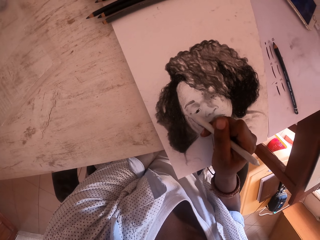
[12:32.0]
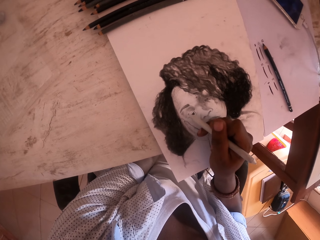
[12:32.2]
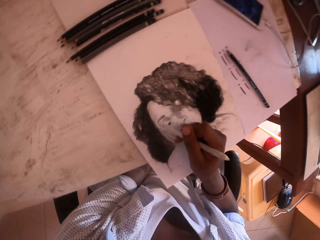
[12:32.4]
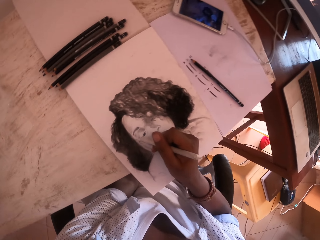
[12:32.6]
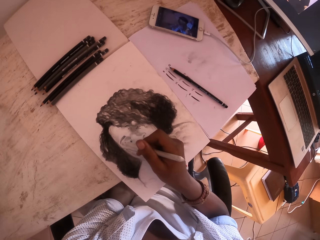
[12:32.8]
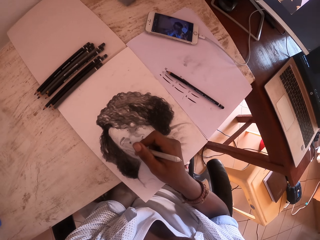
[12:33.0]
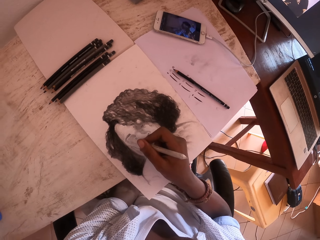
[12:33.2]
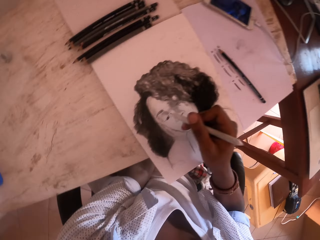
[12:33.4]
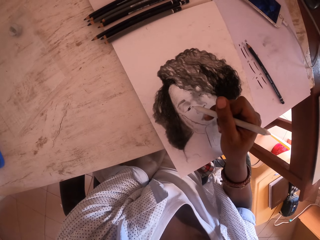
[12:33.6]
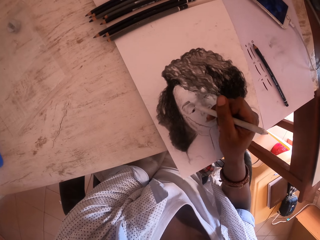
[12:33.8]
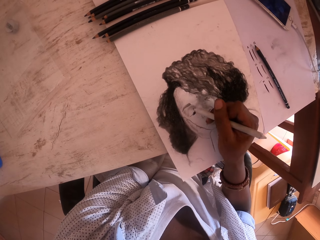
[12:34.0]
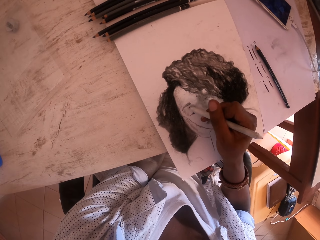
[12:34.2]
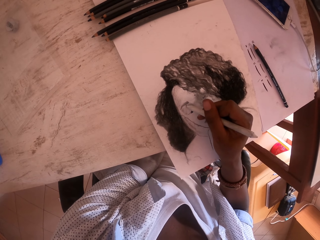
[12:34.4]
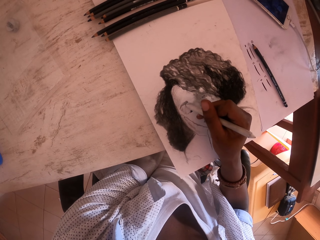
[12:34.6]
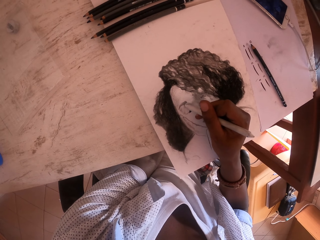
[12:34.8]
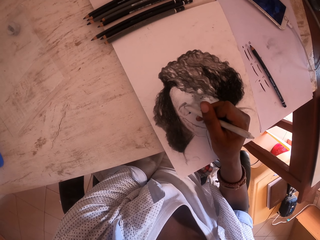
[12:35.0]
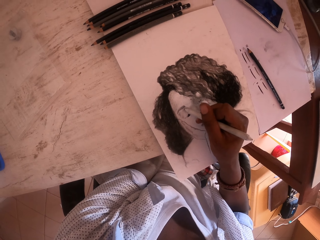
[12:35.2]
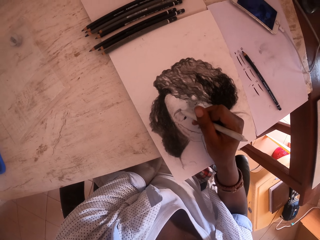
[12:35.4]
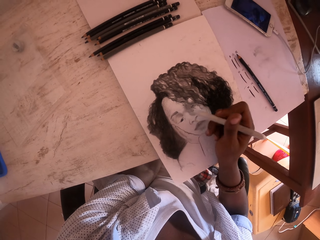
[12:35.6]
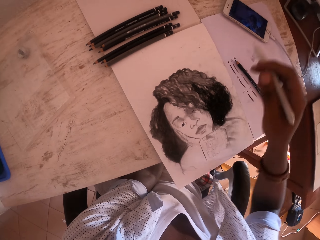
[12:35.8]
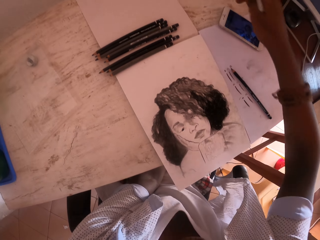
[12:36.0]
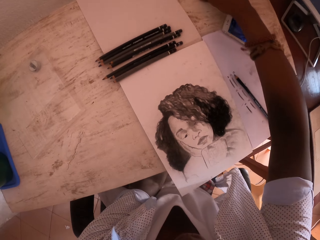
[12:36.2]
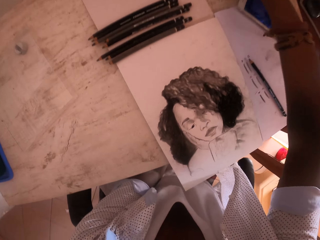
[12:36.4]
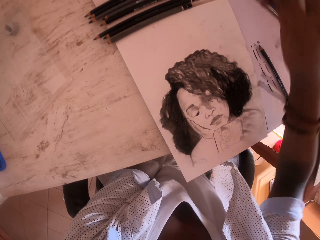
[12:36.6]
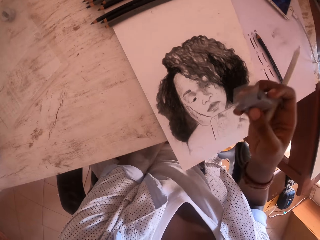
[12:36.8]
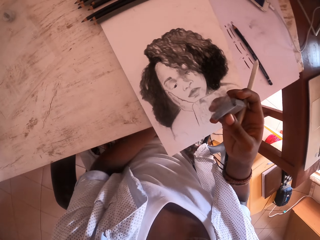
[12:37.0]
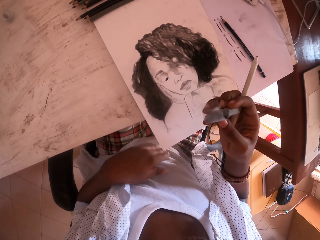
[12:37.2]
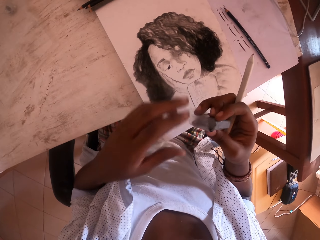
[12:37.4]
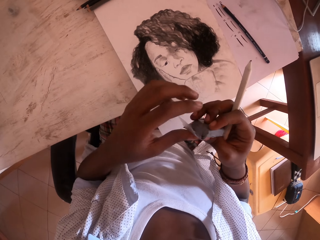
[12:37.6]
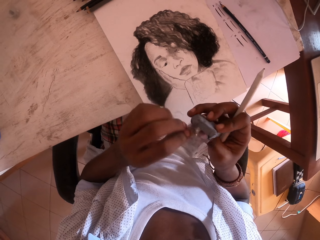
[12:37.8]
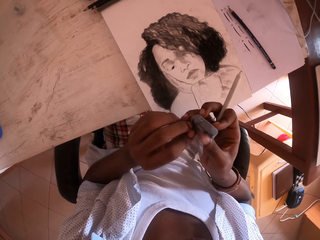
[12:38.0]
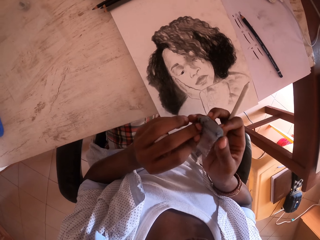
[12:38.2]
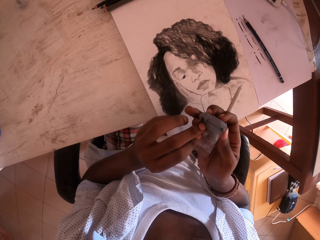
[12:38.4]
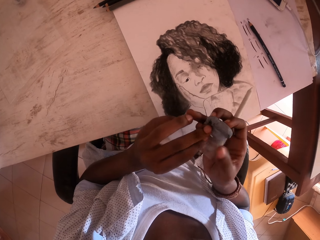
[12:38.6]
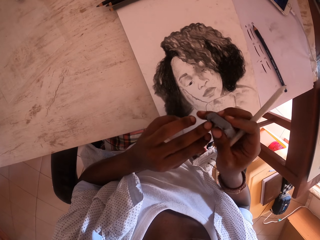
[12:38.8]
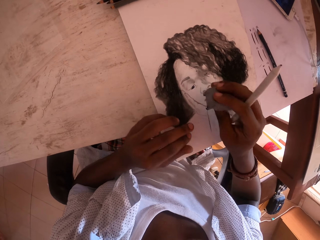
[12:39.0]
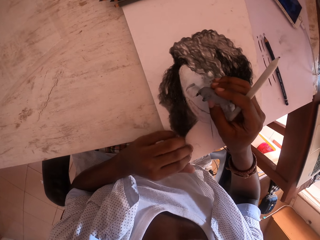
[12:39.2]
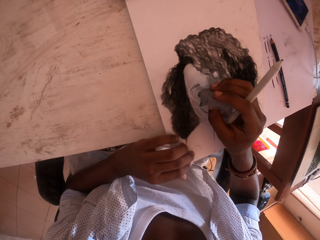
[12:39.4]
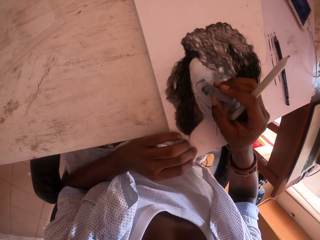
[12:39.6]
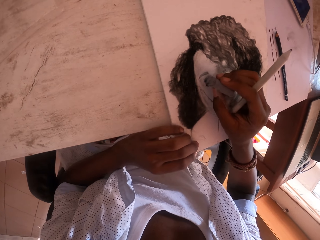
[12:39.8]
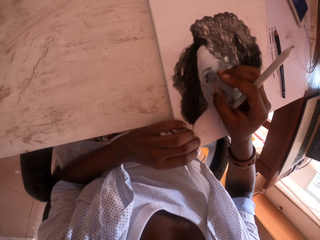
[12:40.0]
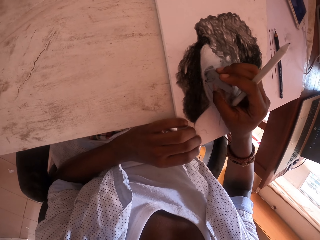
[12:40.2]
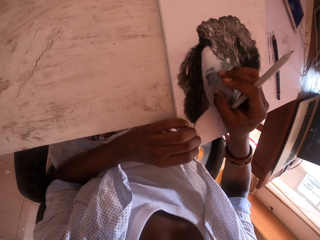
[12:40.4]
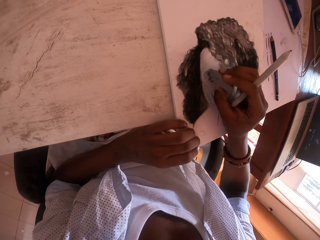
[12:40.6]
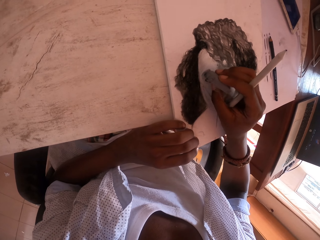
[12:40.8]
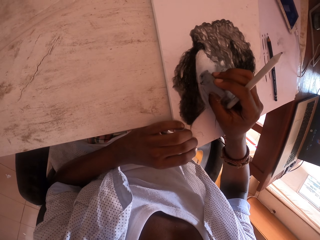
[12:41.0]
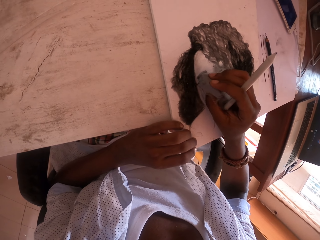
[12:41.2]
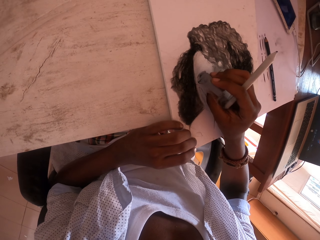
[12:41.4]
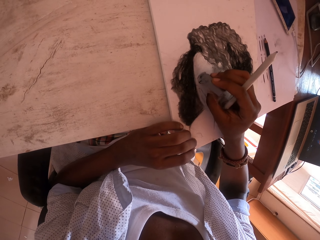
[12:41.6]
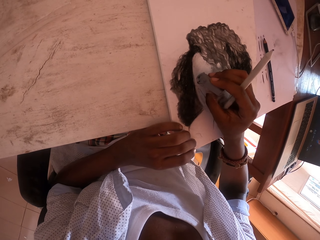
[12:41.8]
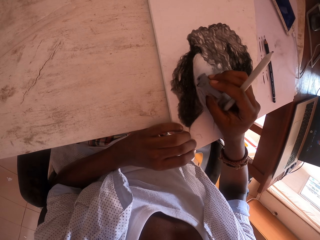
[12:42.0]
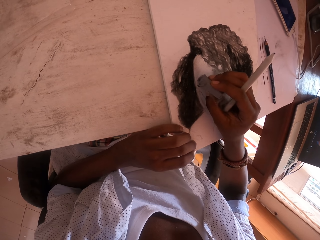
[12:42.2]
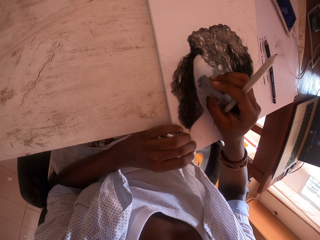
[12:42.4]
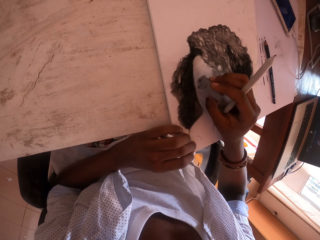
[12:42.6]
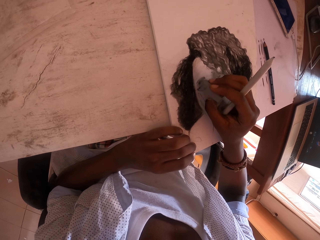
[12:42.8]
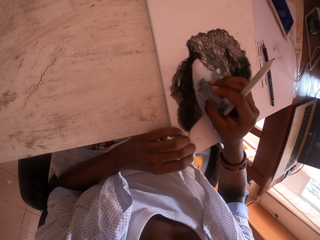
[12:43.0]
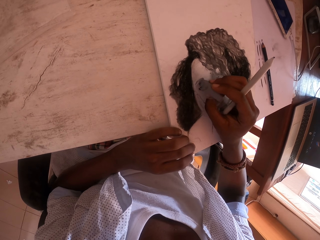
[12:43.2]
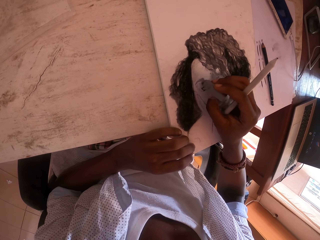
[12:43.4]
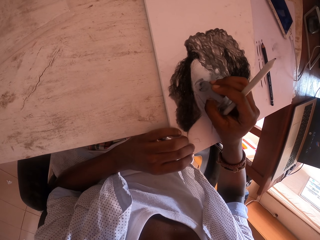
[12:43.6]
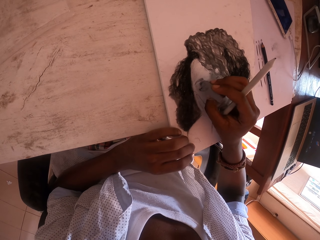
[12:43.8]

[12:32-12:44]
The camera wearer stares at a drawing. They draw on a paper with a pencil. They pick up a rubber. They remove a paper from the paper with the left hand. They unfold the rubber. They put the rubber on the right hand. They hold the drawing with the right hand. They rub the drawing with the rubber.

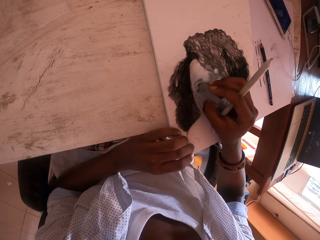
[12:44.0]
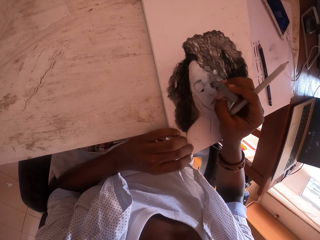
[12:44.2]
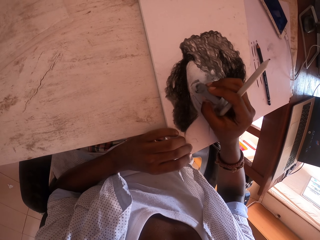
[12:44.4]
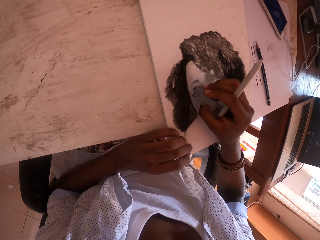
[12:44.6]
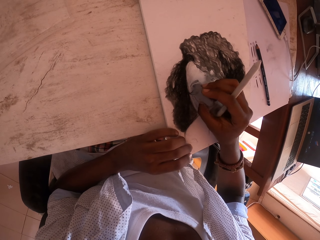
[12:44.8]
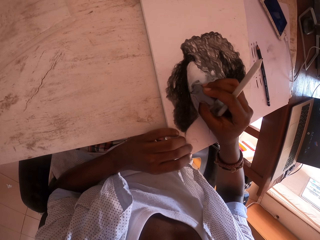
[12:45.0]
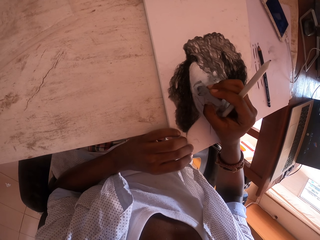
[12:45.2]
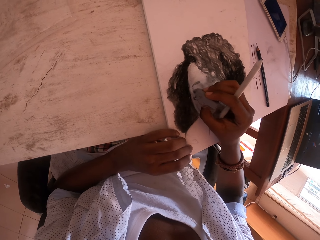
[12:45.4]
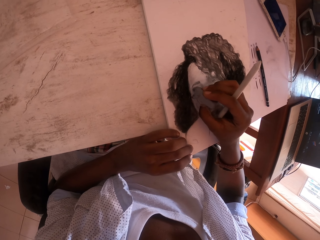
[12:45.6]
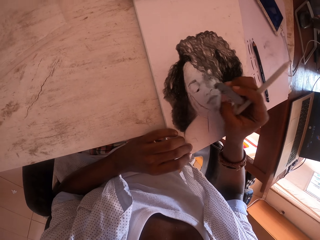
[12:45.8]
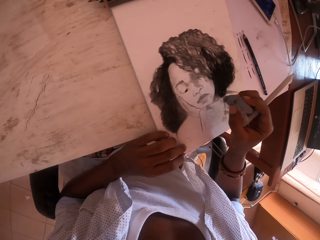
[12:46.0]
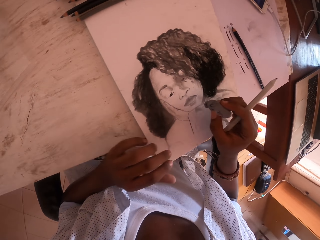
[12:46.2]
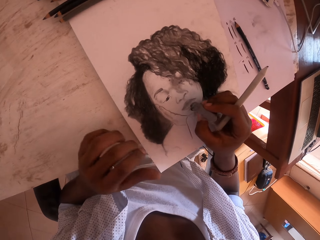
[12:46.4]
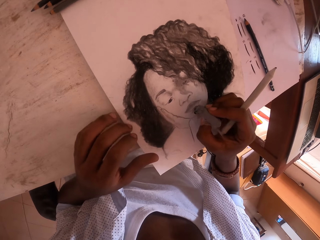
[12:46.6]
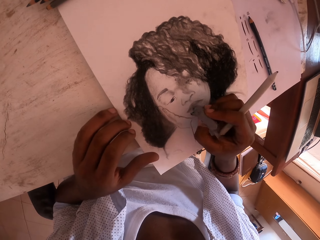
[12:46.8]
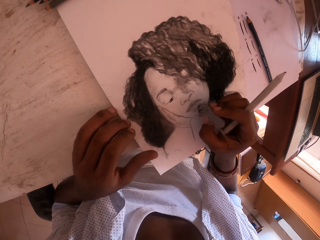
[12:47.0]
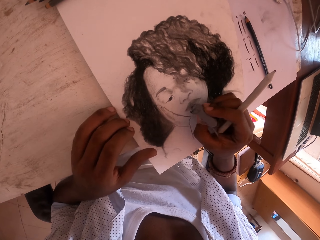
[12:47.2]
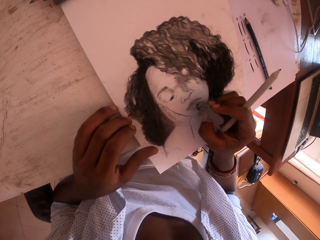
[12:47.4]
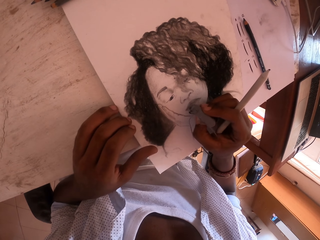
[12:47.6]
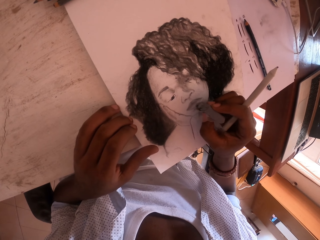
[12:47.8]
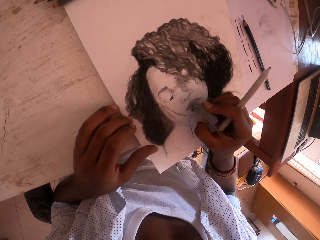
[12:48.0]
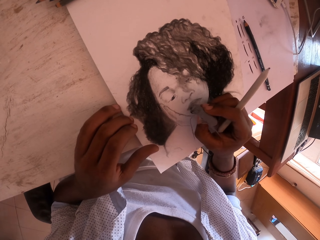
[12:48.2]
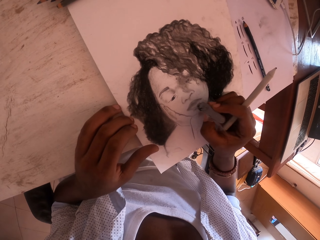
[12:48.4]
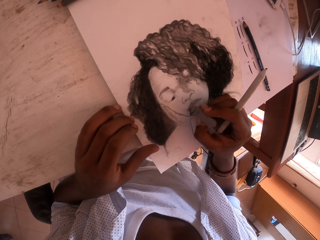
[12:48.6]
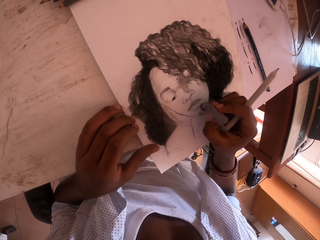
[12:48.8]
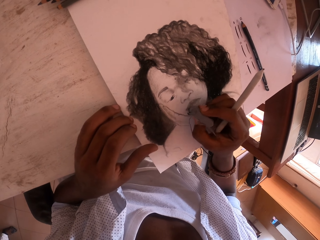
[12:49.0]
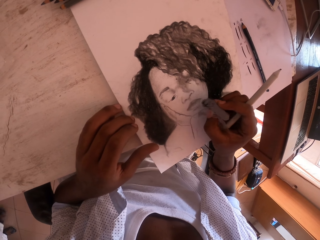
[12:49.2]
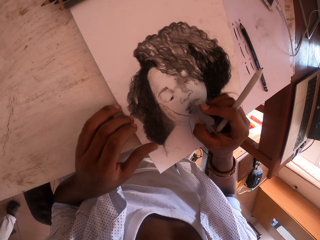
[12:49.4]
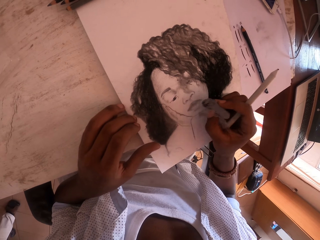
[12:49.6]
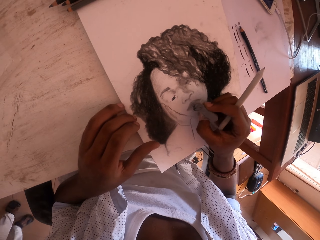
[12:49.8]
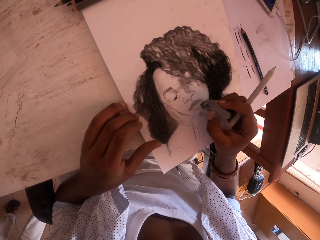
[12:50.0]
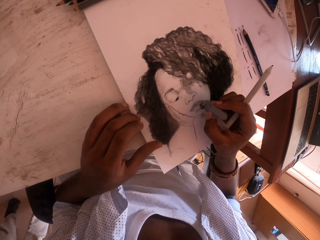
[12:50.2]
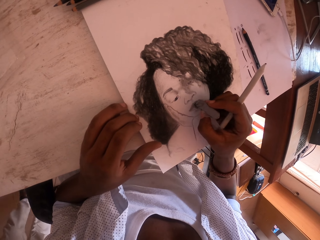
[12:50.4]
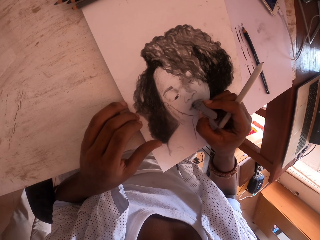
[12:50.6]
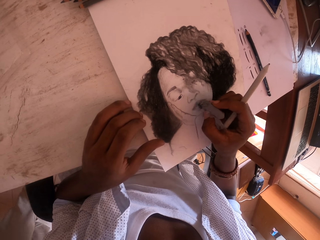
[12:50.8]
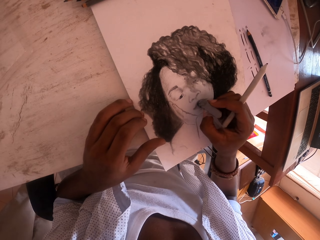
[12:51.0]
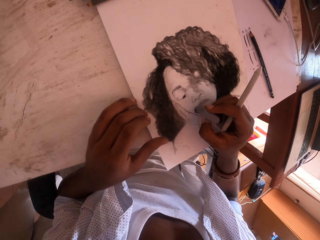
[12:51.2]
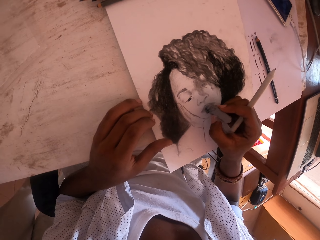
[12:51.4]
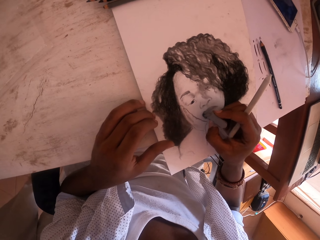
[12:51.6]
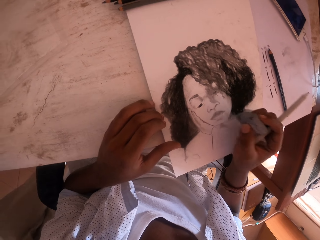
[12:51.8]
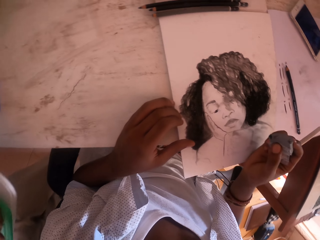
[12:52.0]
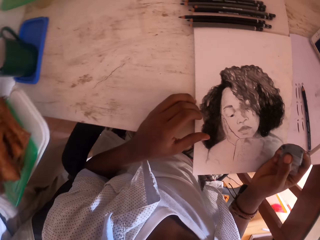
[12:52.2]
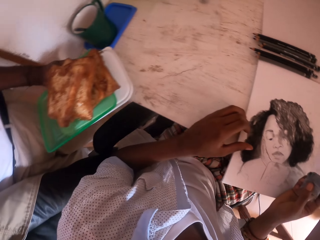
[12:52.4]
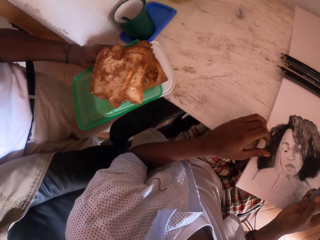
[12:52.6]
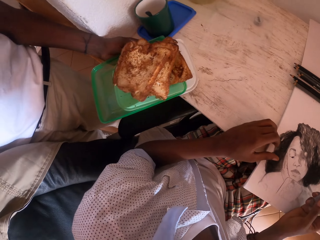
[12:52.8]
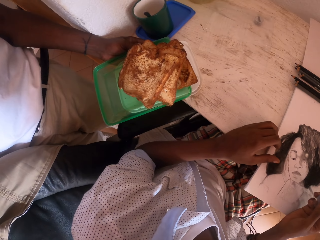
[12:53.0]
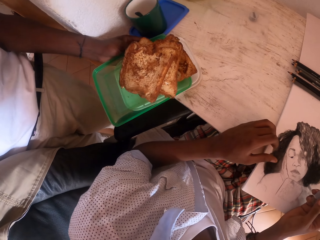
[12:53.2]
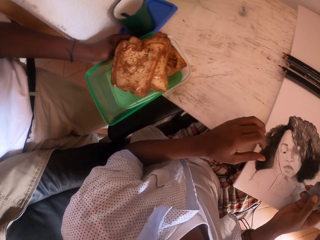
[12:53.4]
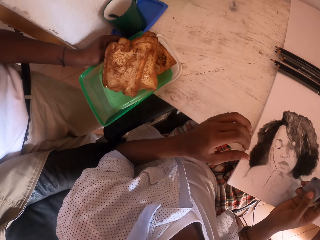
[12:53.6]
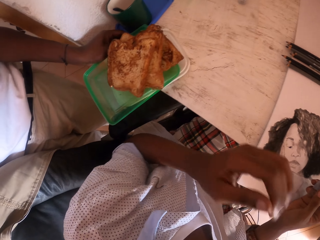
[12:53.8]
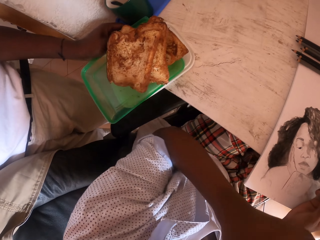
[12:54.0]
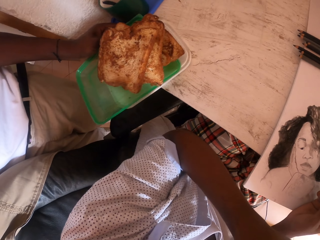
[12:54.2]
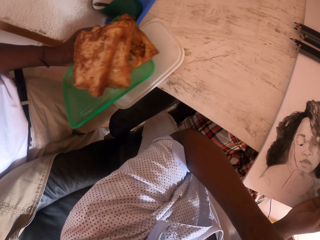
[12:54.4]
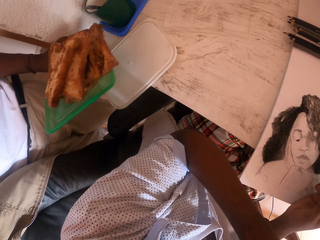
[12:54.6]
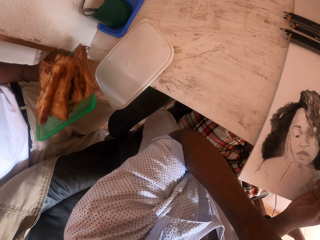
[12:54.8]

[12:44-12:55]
The camera wearer moves their hand. They rub the drawing. A man walks. The camera wearer looks around. The man puts food or a lid on the table. The camera wearer interacts with the man. They touch their face. They scratch a hand with the other hand.
